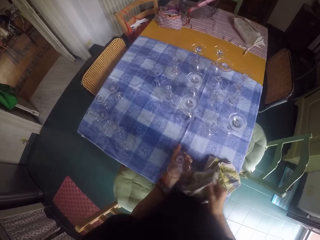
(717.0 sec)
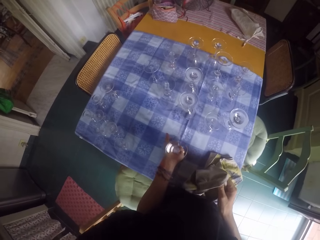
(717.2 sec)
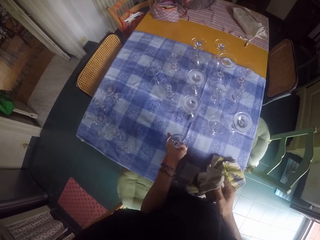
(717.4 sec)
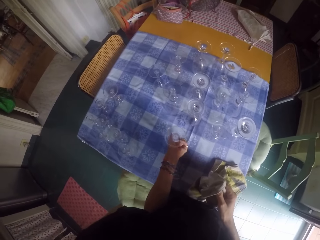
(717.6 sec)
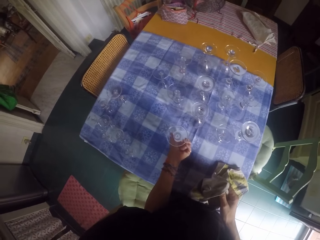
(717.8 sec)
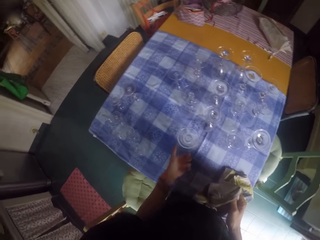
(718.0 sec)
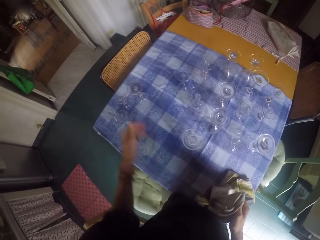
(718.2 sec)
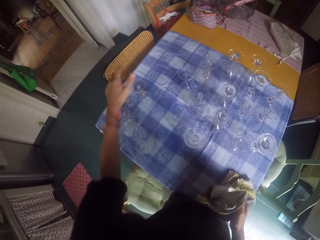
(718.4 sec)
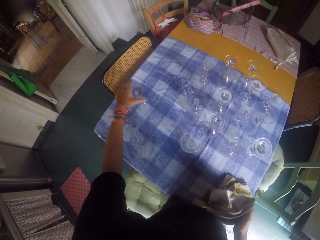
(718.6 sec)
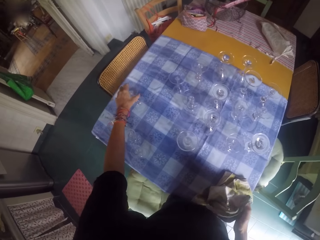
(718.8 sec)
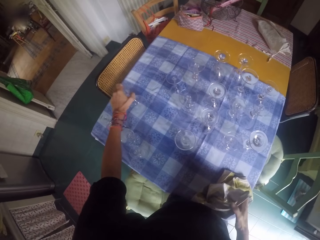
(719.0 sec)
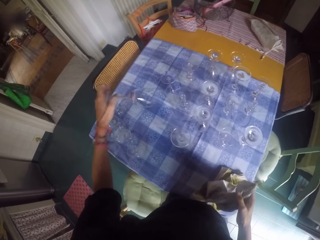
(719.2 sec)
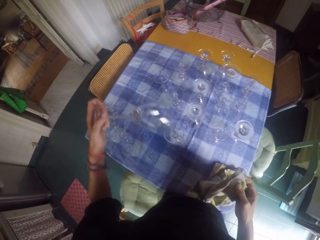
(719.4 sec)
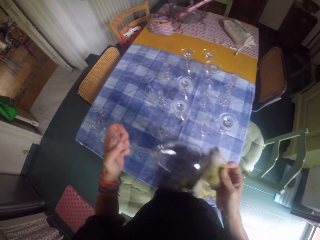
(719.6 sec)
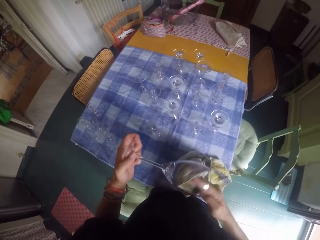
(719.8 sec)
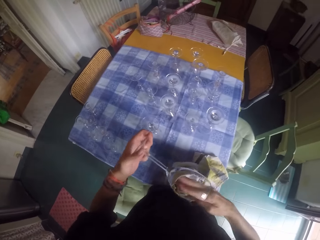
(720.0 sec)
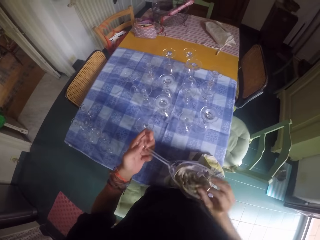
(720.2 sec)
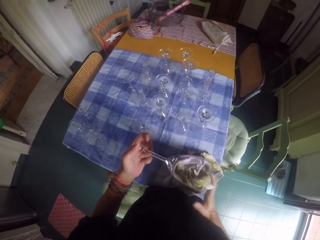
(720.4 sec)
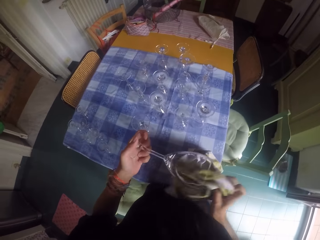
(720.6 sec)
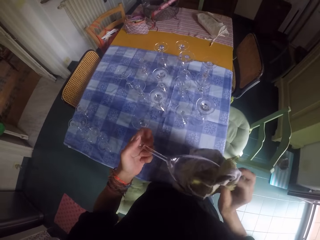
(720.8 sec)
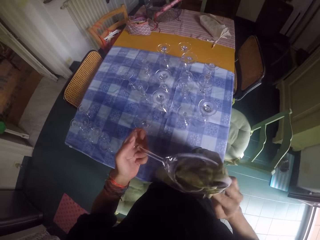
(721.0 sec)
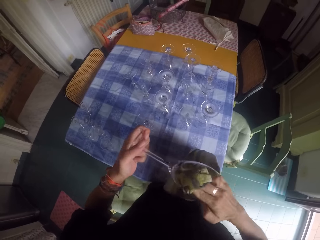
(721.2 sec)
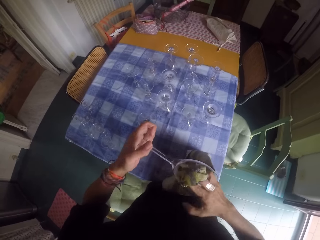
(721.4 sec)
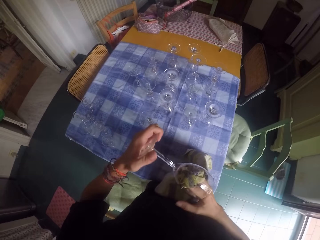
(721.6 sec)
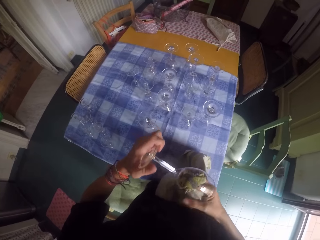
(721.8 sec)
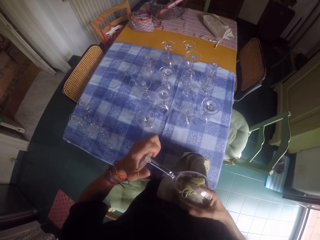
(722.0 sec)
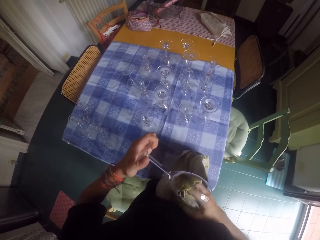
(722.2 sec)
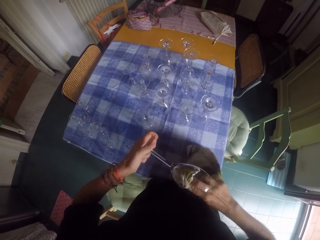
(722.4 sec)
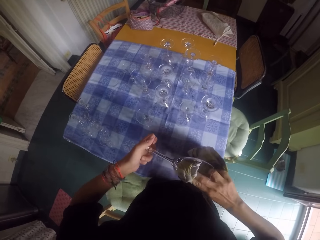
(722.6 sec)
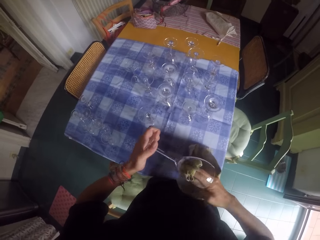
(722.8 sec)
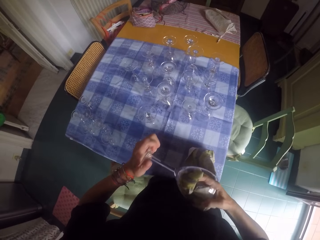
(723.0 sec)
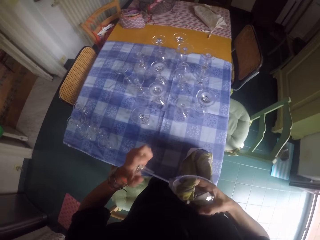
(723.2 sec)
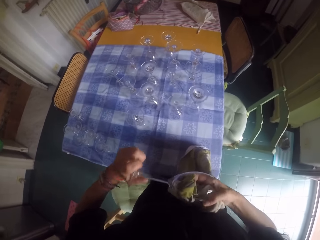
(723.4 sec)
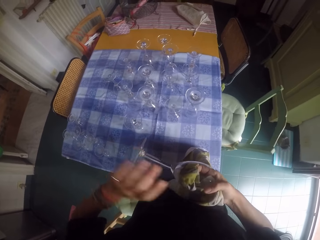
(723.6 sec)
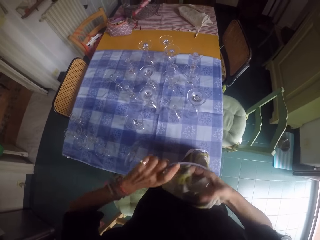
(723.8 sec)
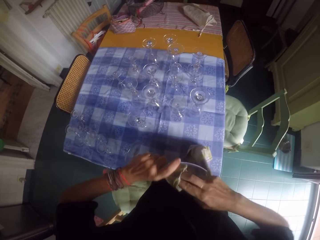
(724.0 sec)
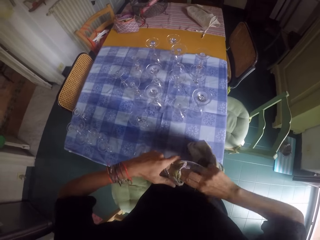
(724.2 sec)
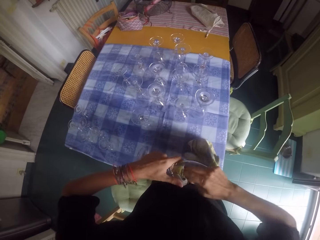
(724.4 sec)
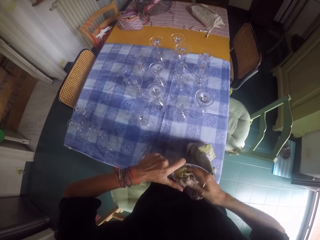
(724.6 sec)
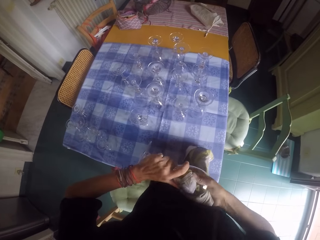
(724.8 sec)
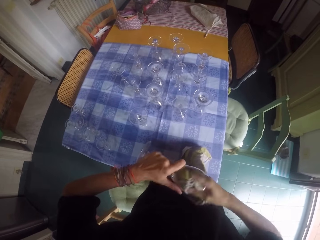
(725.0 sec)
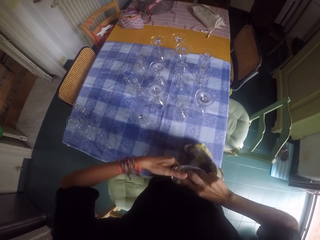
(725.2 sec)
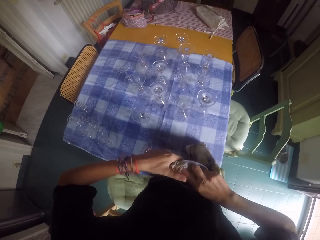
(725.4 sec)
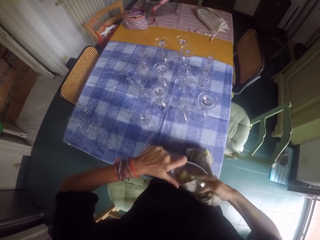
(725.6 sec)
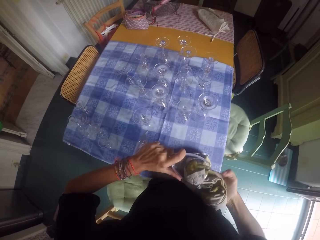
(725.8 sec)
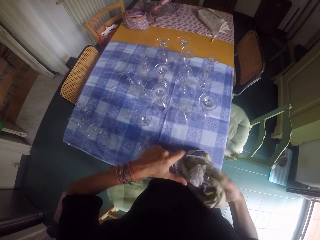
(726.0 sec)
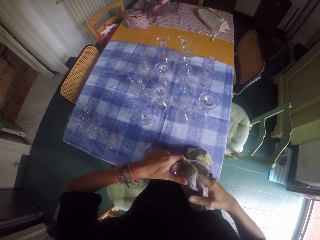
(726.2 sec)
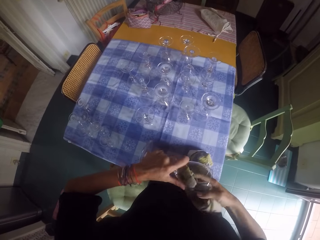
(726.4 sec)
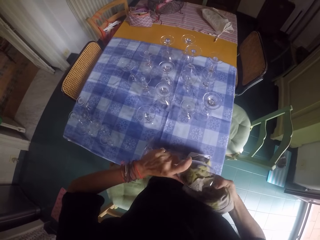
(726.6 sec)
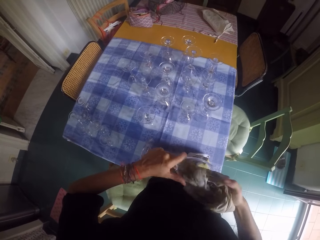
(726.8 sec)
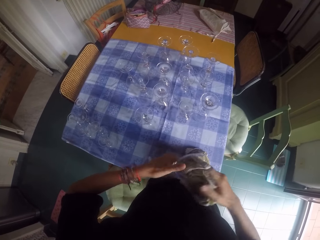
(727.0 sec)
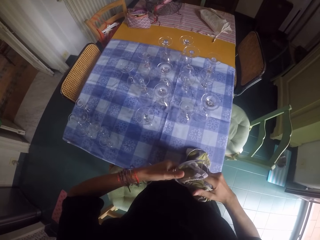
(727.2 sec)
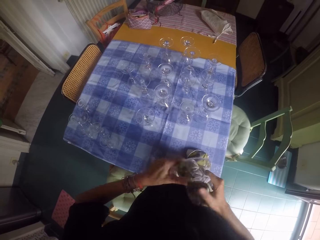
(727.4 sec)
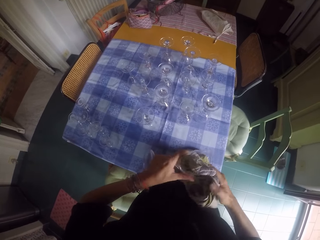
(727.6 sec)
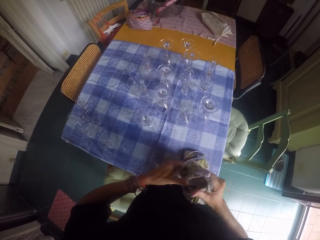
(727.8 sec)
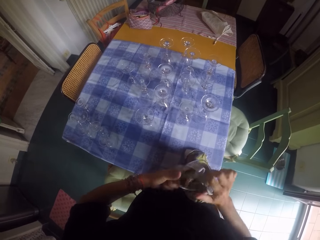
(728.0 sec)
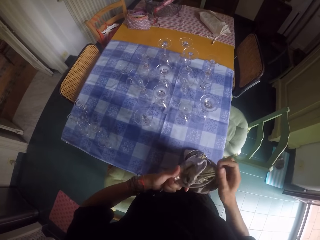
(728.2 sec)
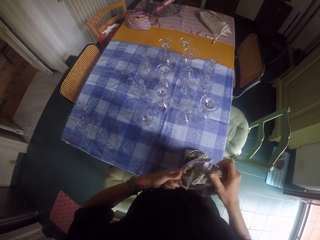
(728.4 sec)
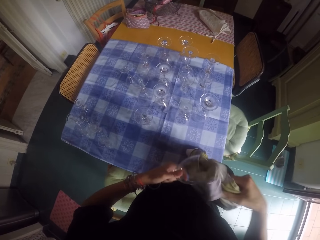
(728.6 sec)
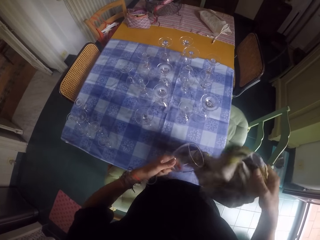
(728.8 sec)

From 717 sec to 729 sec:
The camera wearer places a wine glass on the table. They pick another wine glass from the table. They wipe the wine glass with a glass towel.

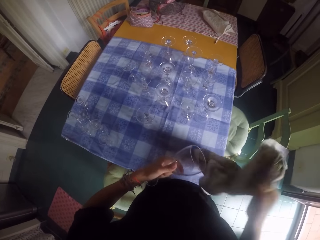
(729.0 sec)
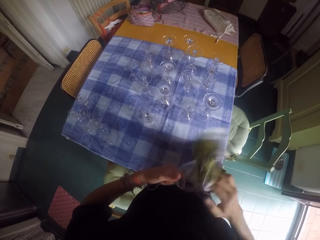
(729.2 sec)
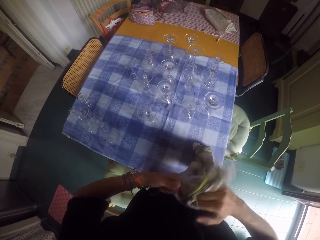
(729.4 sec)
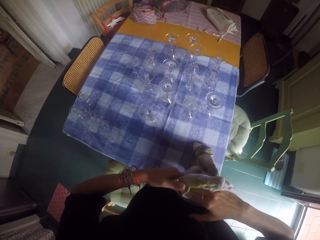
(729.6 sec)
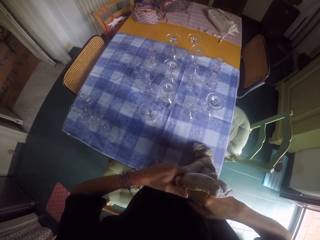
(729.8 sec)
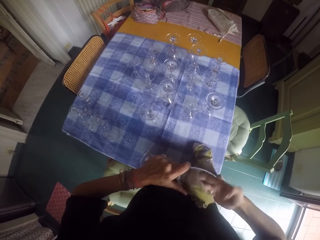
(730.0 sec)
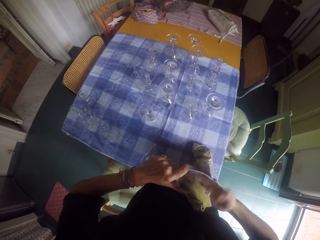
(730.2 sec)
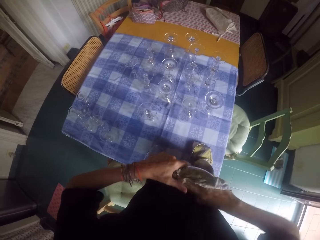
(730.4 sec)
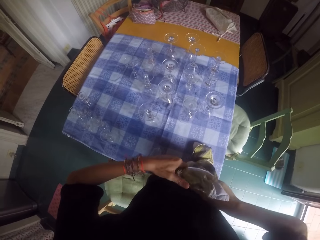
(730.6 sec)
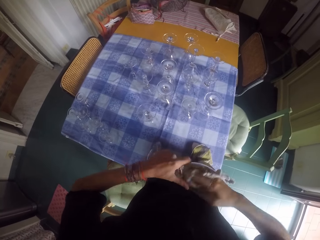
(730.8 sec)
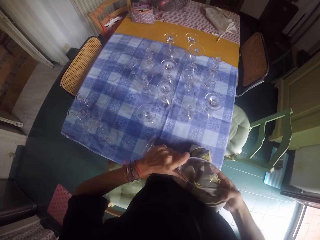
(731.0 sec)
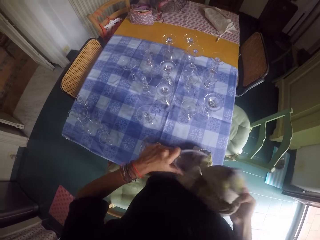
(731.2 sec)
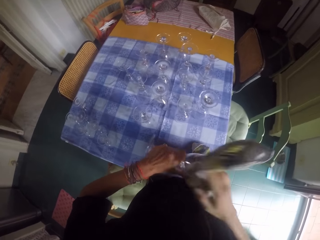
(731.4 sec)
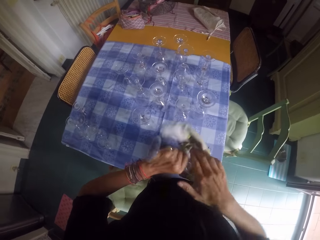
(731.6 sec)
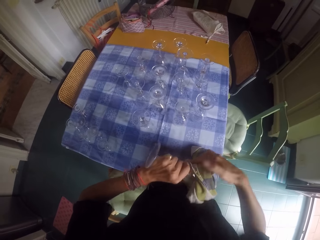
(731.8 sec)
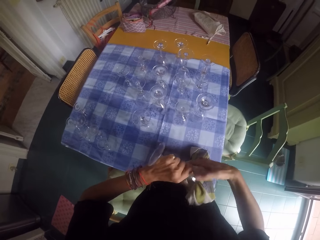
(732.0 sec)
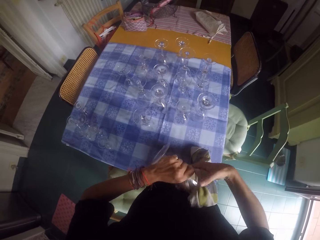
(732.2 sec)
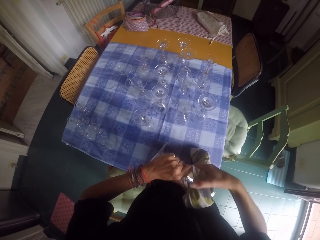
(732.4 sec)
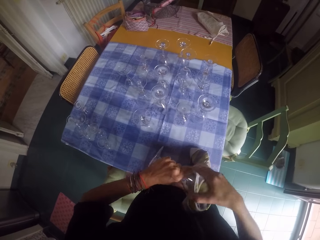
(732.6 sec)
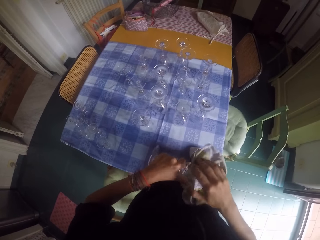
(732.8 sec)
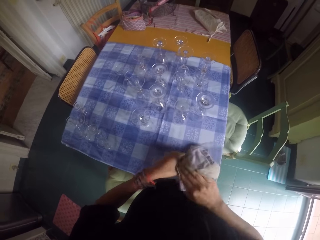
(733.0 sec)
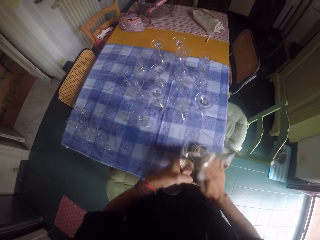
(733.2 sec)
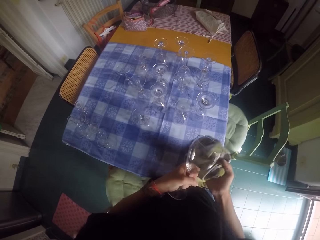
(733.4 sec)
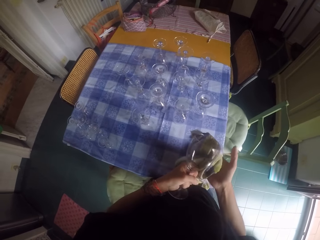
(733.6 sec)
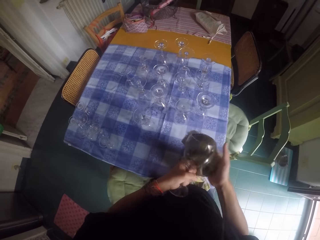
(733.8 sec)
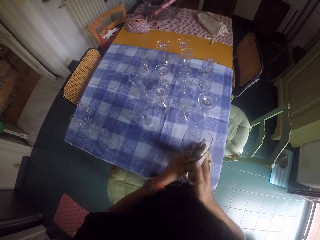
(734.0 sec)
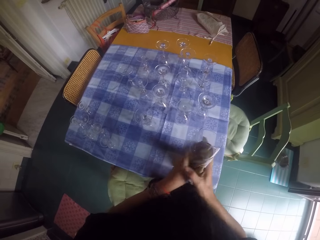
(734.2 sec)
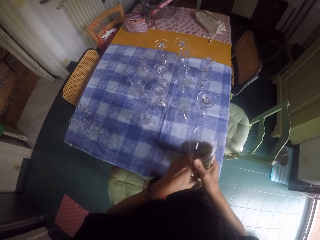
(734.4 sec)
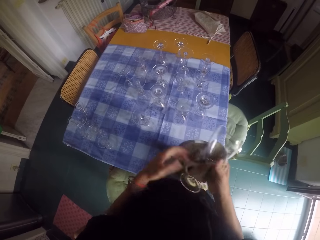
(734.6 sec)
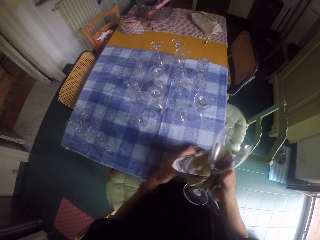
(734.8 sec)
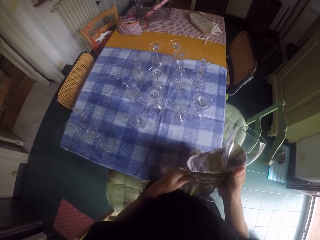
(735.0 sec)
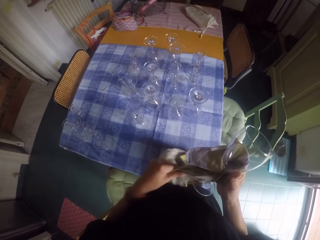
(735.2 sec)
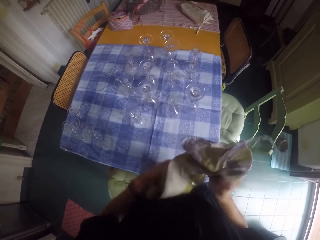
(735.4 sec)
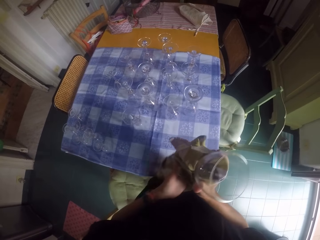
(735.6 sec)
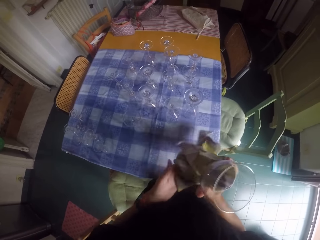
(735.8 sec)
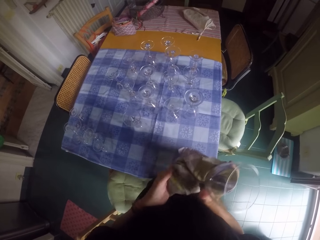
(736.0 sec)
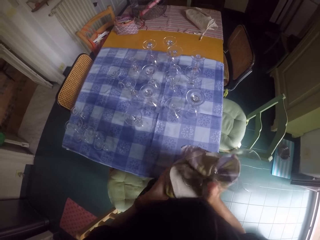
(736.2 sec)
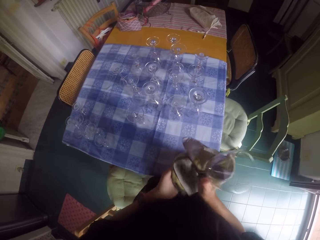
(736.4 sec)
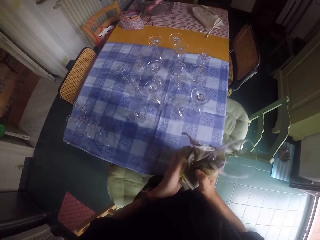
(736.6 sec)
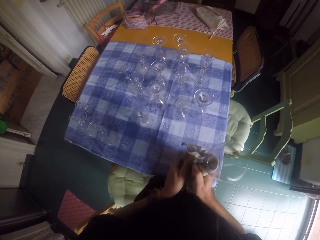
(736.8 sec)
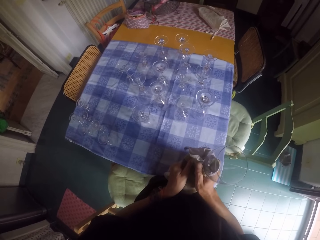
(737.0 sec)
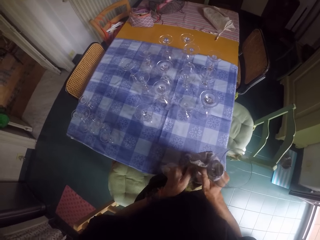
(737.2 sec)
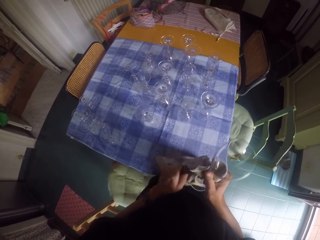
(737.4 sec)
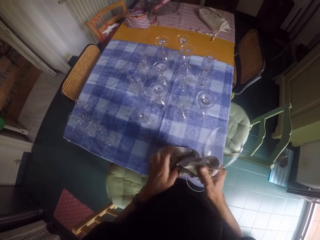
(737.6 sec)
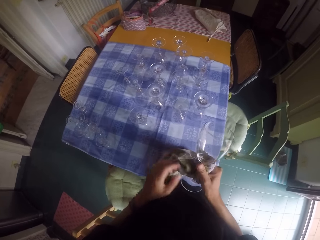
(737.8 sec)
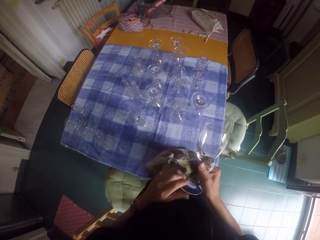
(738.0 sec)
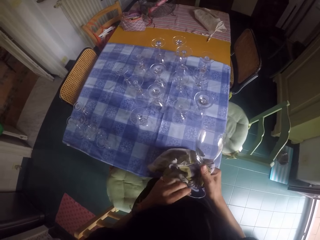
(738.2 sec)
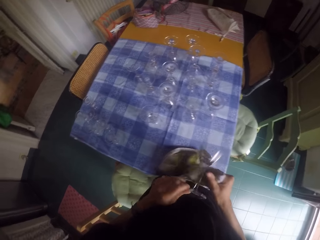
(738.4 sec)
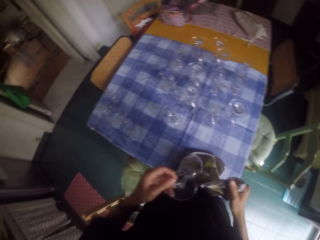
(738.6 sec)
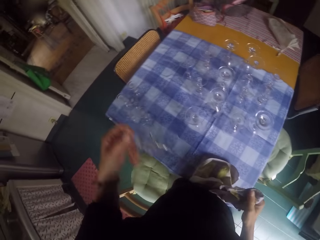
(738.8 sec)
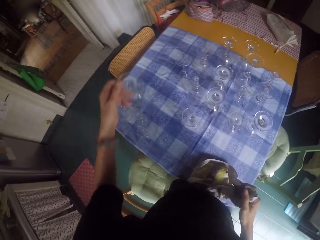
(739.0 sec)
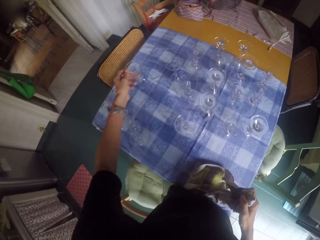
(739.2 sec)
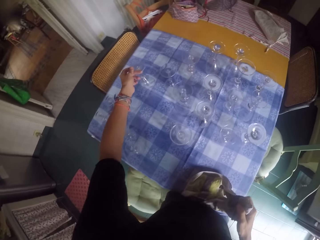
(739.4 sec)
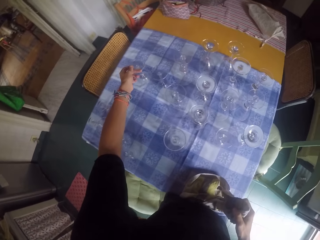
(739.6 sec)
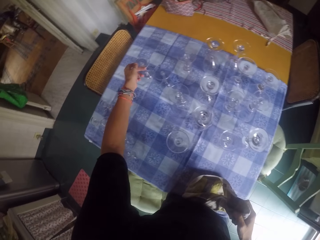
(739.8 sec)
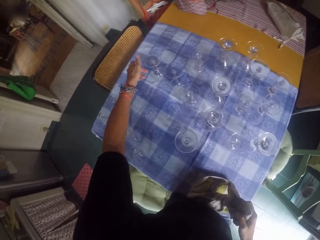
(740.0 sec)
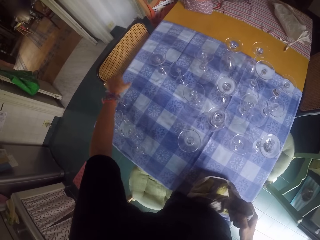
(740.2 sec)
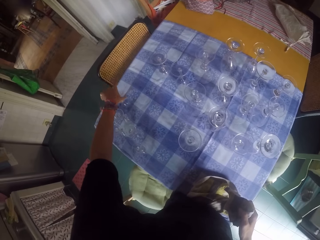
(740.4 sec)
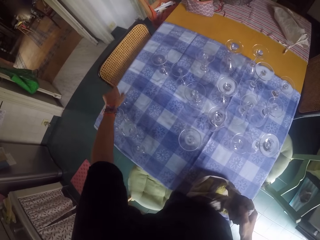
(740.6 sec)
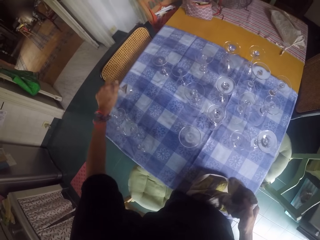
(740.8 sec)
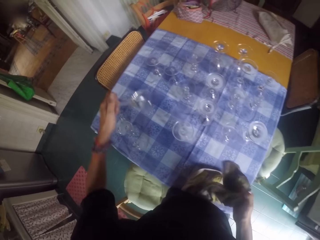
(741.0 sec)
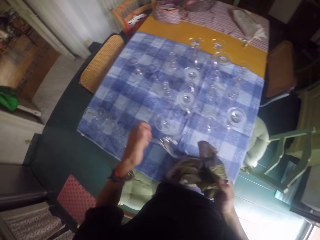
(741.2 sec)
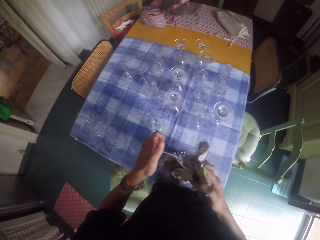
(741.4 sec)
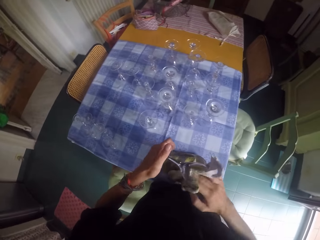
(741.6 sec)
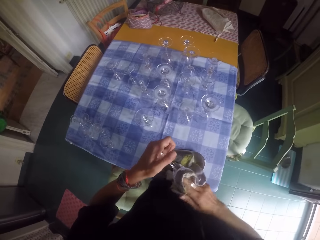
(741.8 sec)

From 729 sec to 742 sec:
The camera wearer places a wine glass on the table. They pick another wine glass from the table.
